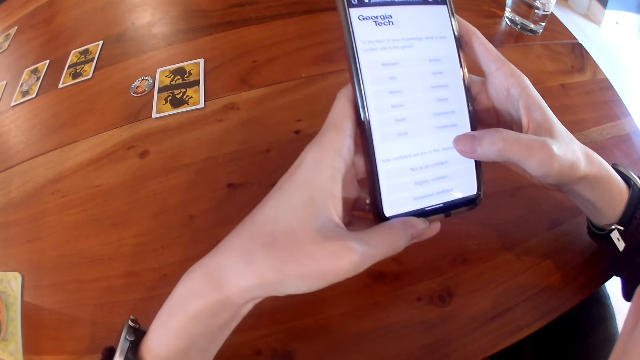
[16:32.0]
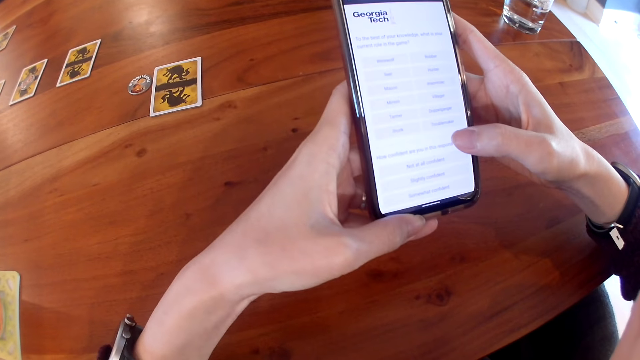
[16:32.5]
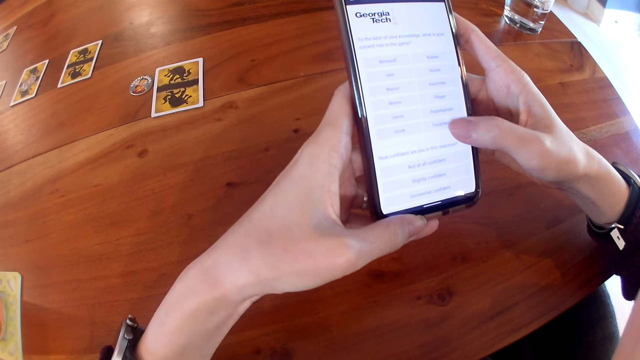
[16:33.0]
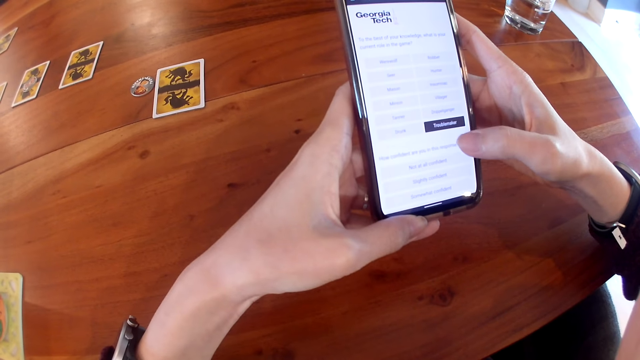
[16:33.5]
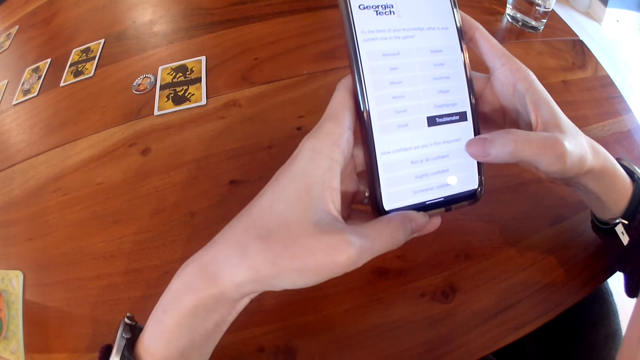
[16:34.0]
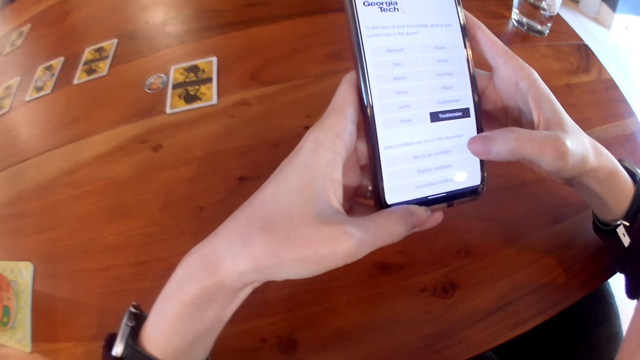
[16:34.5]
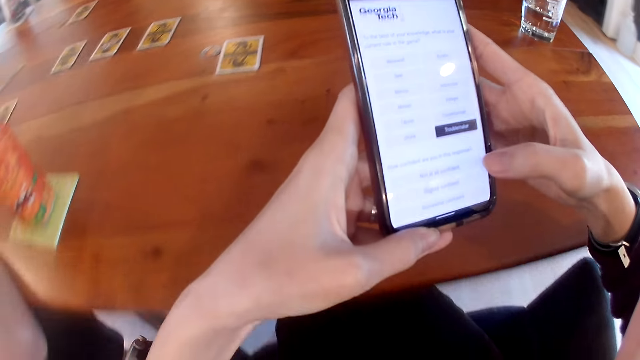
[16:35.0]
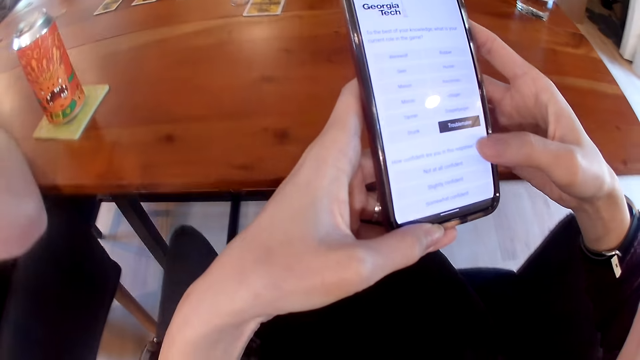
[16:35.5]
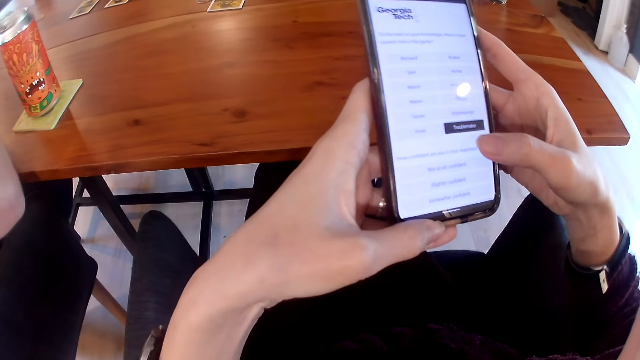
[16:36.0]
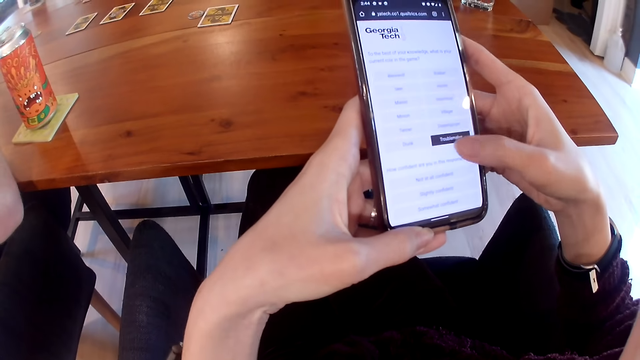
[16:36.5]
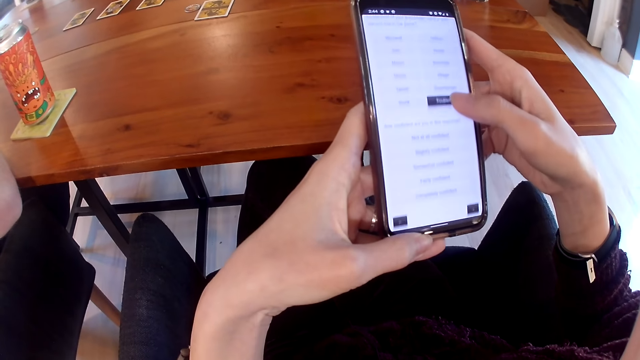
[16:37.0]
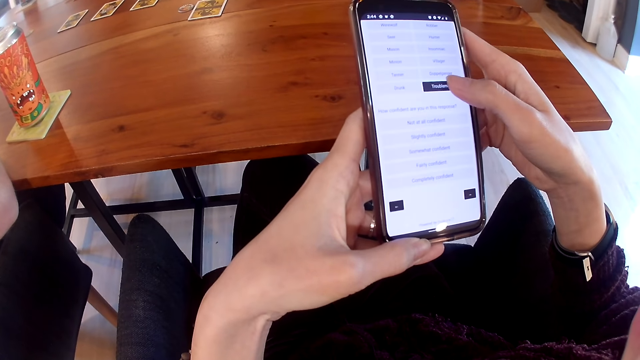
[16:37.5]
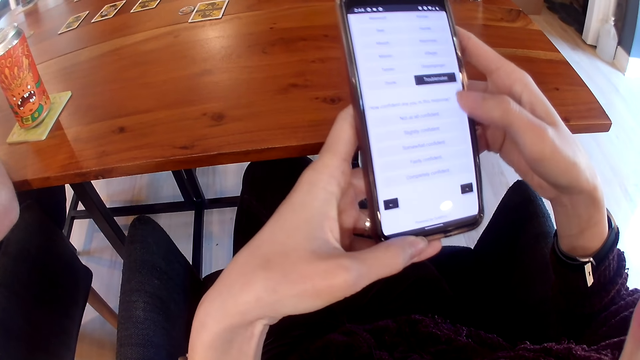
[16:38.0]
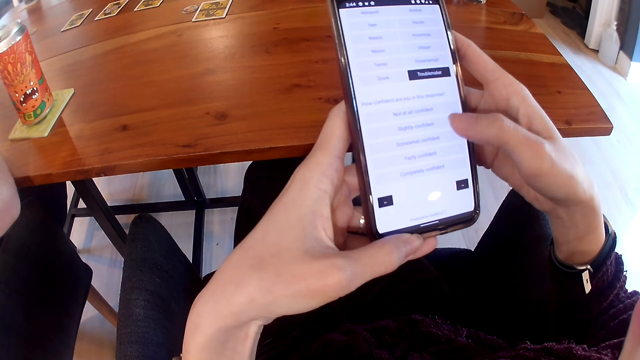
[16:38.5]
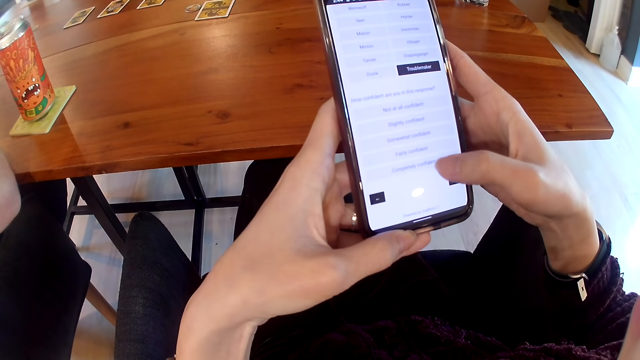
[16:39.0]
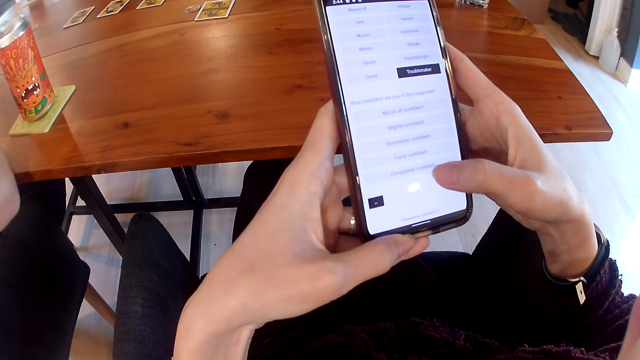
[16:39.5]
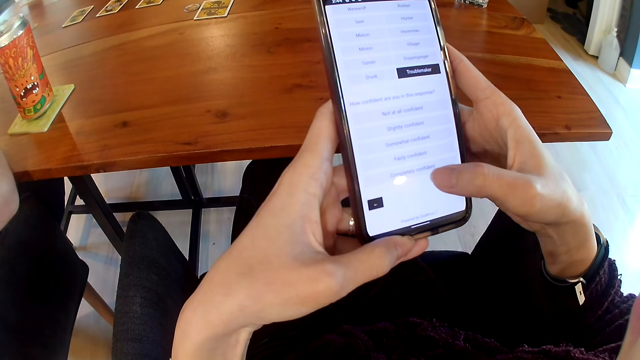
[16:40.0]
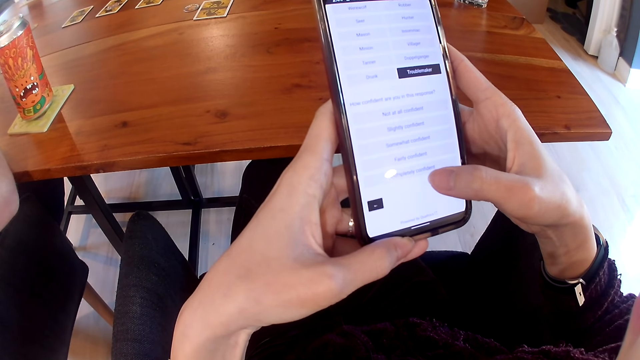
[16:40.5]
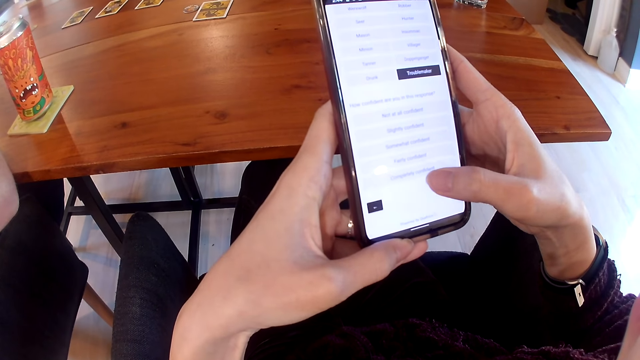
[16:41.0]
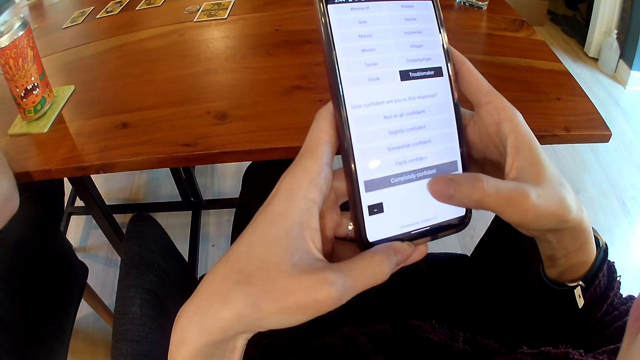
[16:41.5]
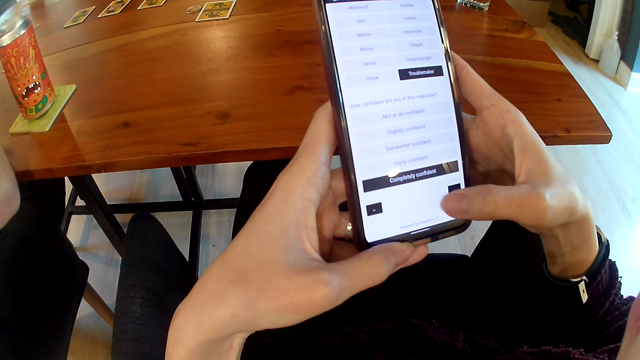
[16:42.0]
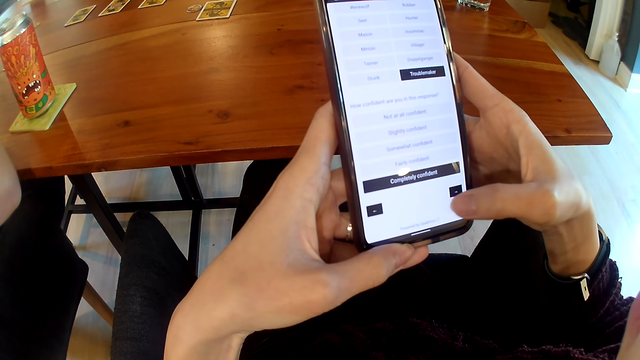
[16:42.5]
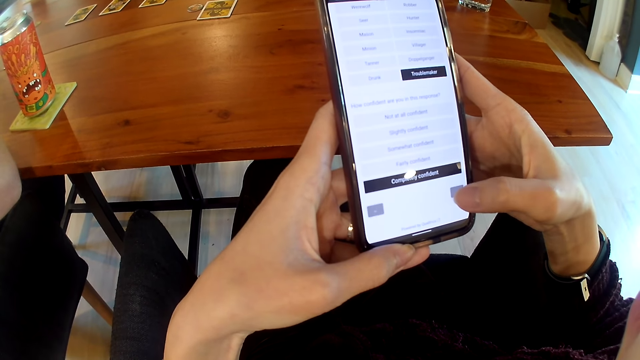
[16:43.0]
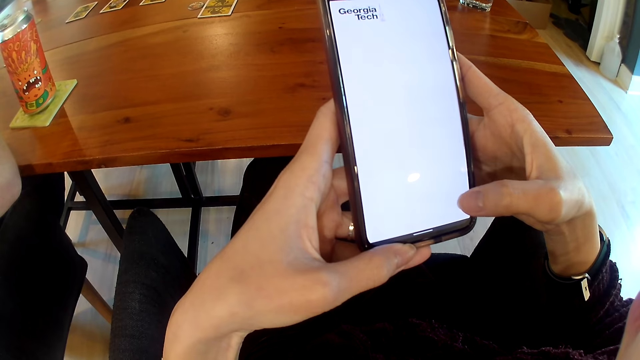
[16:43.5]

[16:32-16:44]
The camera wearer sits back. They operate the phone.

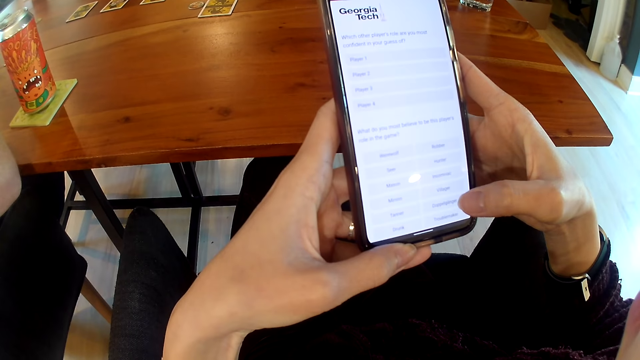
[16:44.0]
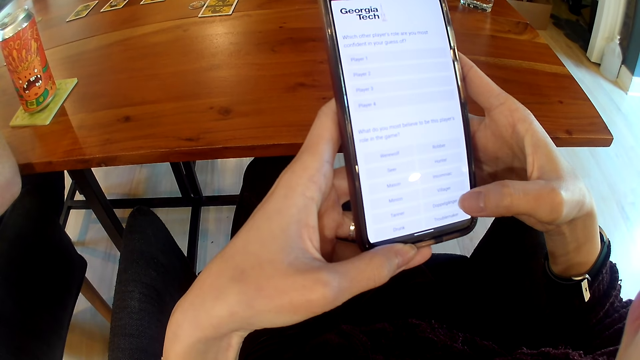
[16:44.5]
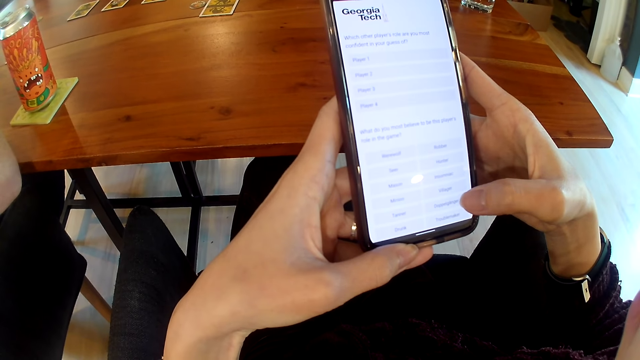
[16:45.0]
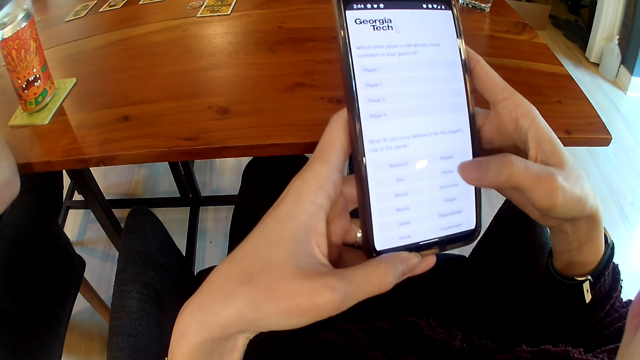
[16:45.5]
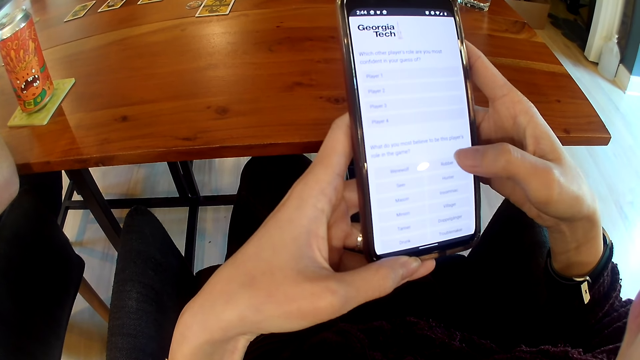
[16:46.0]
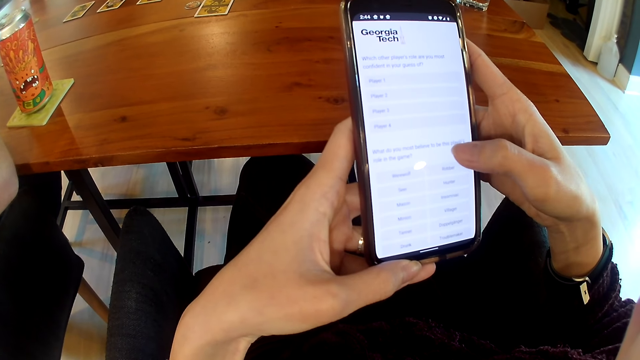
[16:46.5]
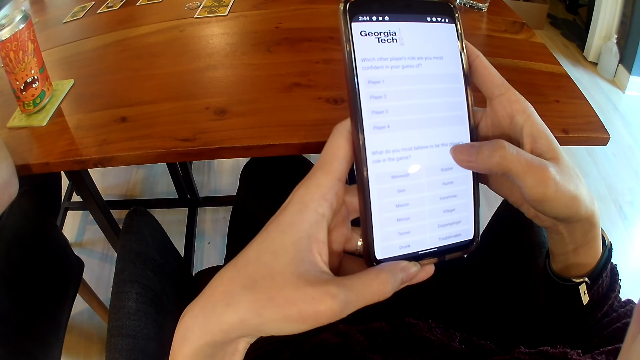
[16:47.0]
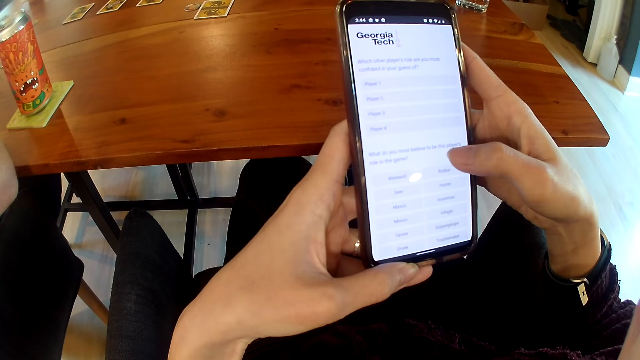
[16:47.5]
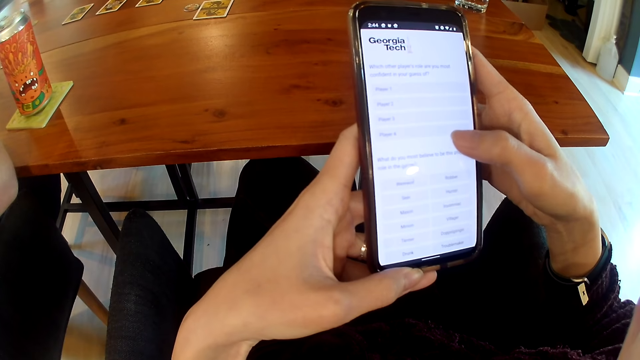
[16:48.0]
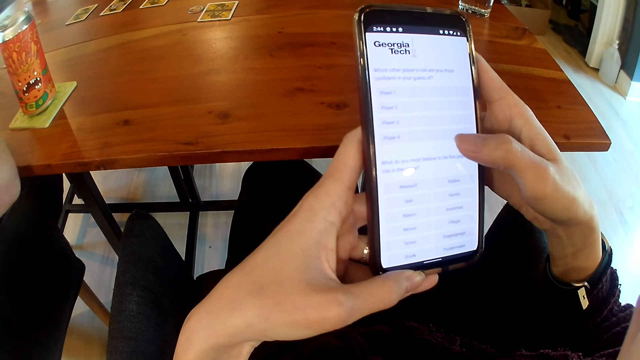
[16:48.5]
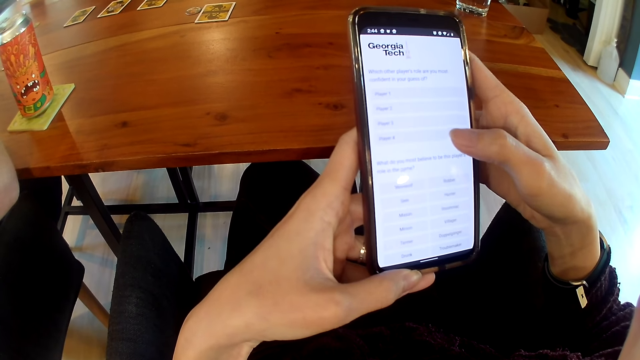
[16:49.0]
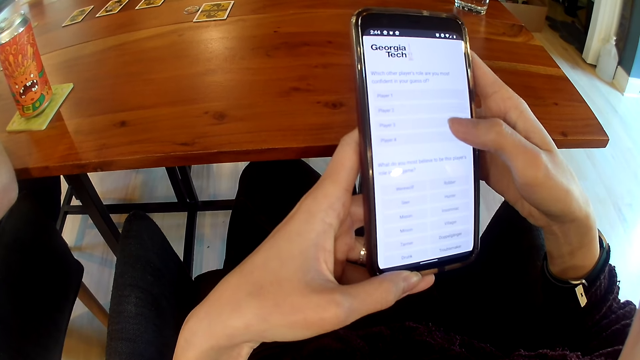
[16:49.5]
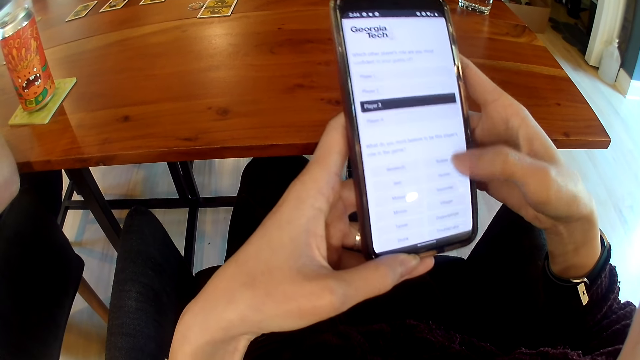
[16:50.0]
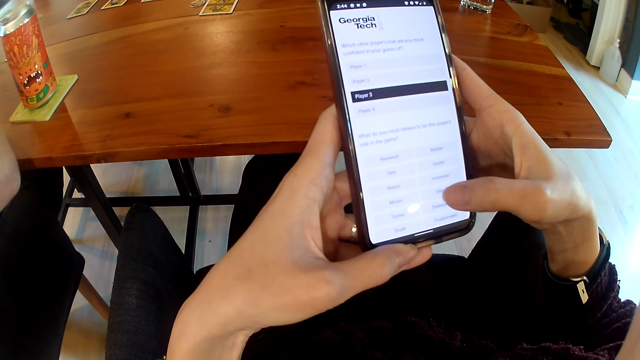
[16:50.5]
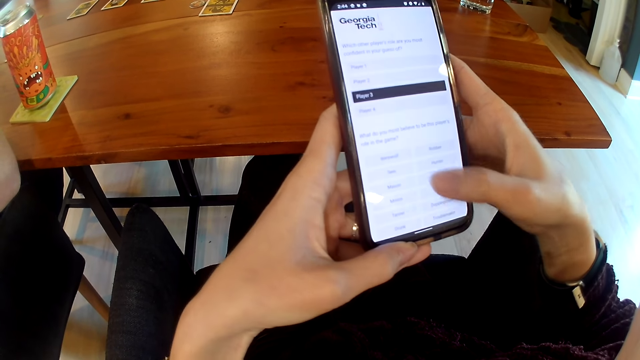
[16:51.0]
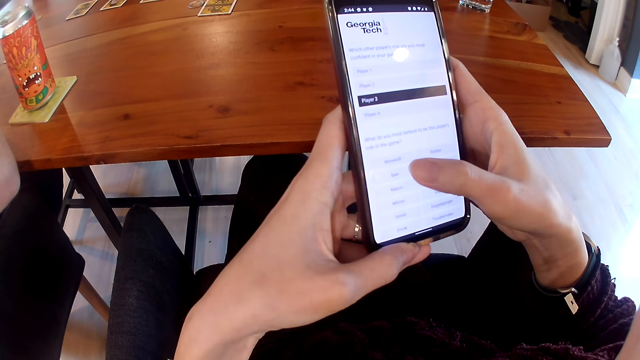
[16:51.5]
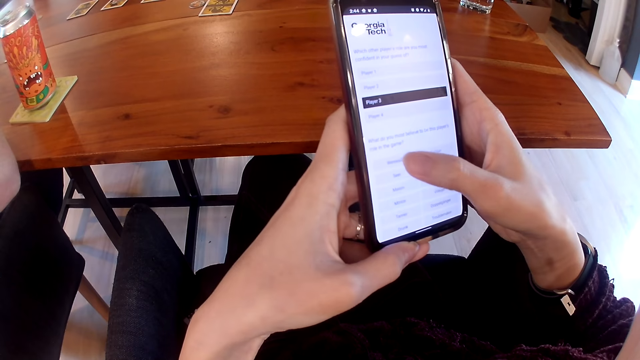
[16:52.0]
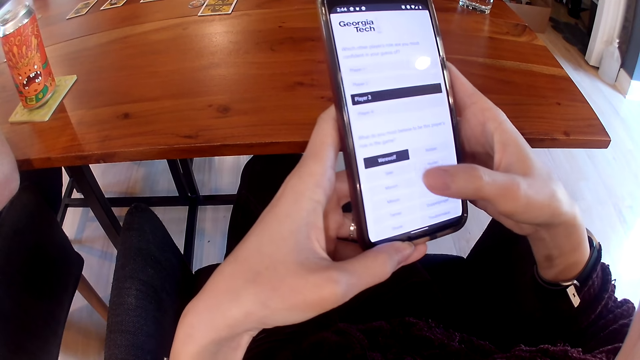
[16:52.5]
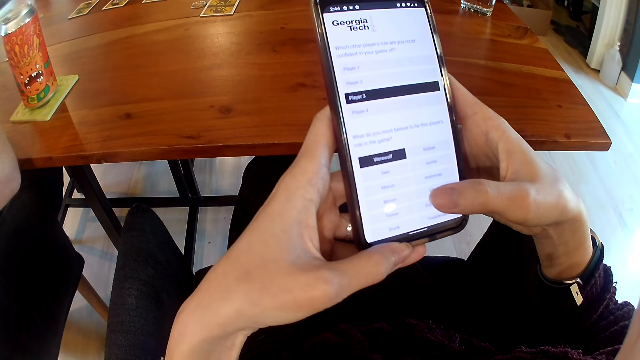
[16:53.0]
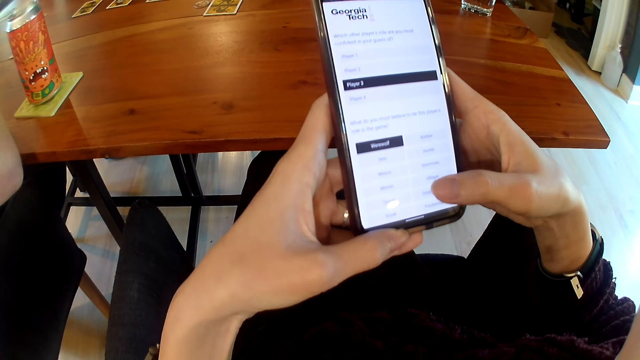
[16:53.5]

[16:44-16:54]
The man interacts with people on the table.
